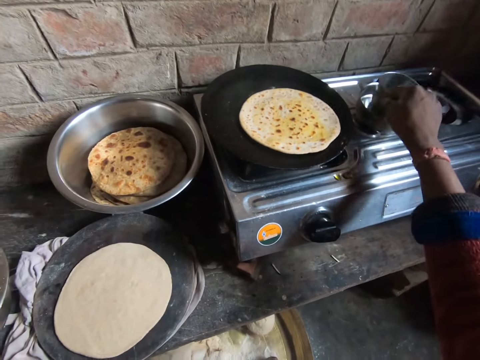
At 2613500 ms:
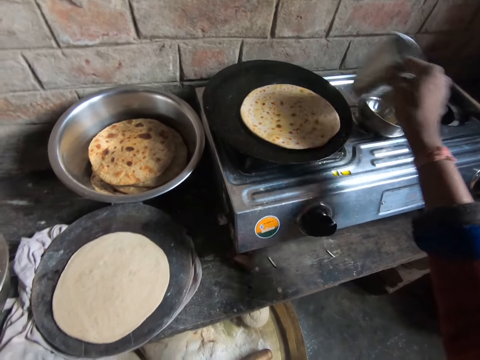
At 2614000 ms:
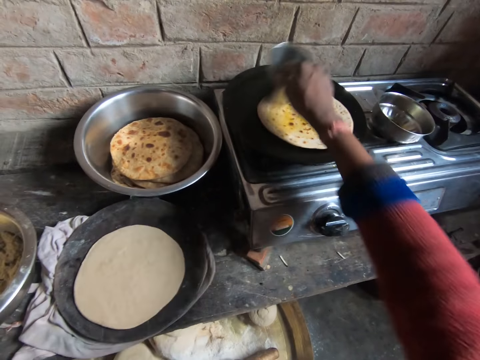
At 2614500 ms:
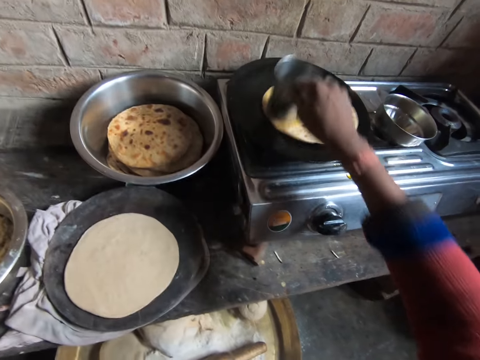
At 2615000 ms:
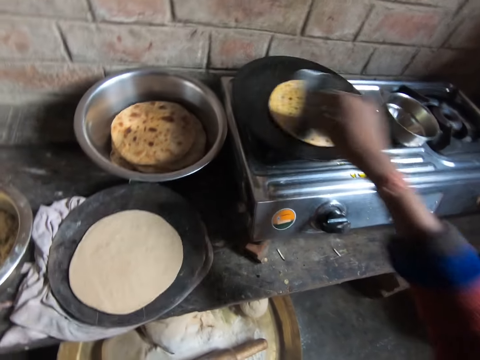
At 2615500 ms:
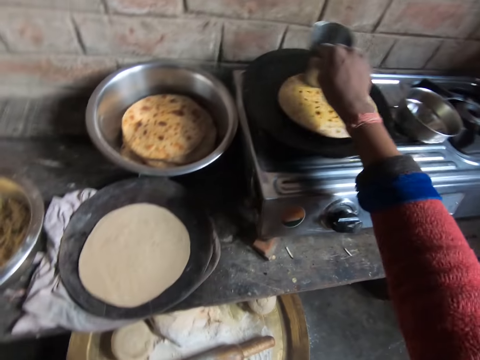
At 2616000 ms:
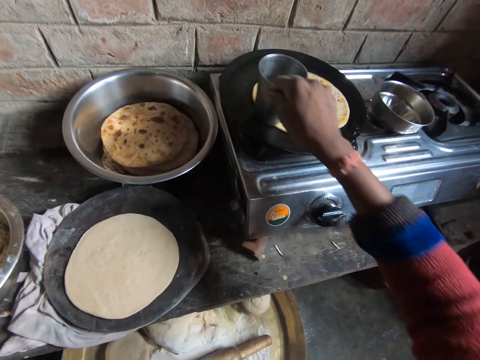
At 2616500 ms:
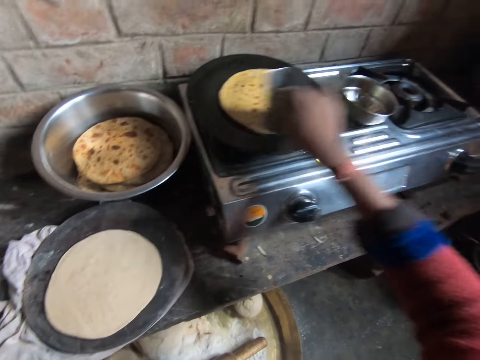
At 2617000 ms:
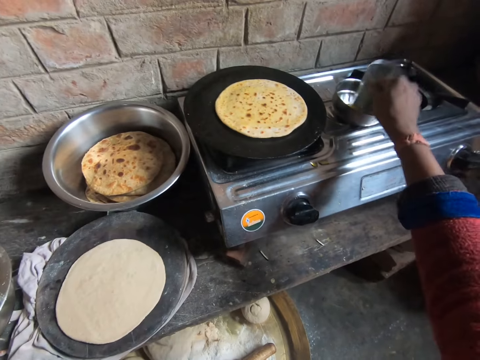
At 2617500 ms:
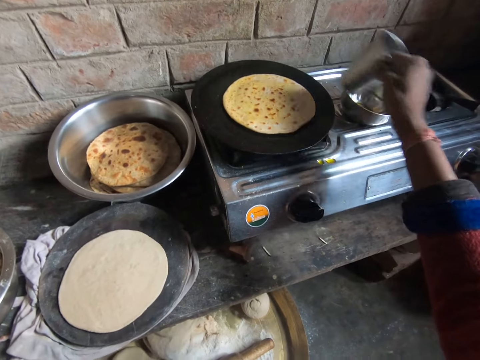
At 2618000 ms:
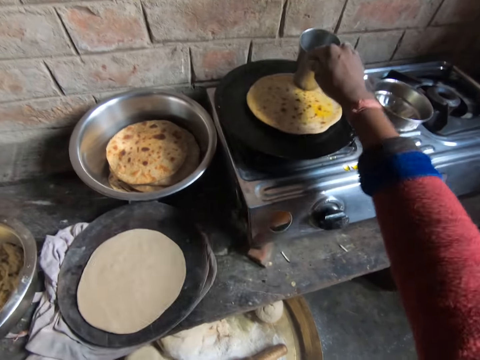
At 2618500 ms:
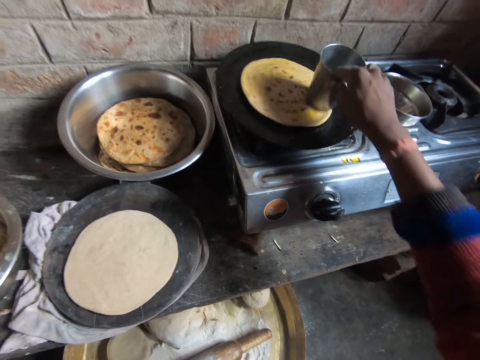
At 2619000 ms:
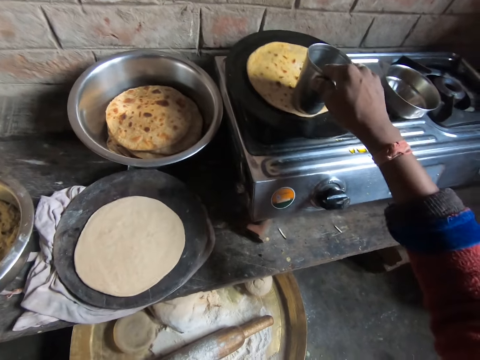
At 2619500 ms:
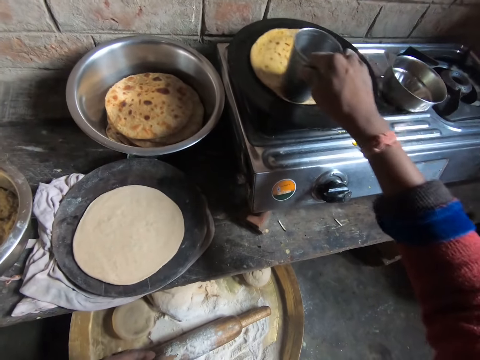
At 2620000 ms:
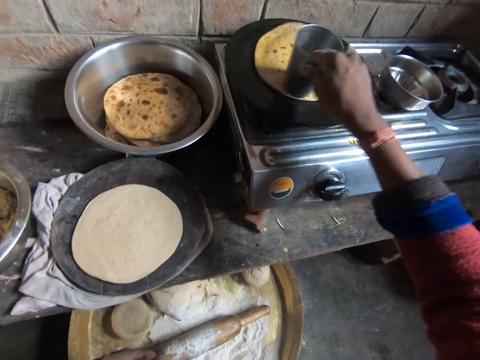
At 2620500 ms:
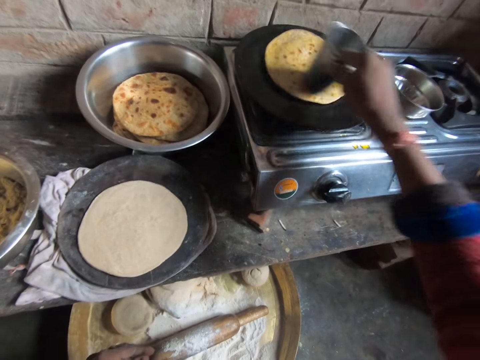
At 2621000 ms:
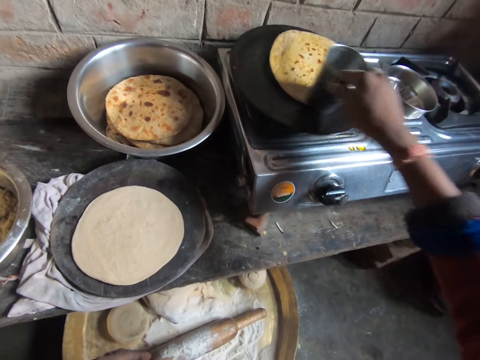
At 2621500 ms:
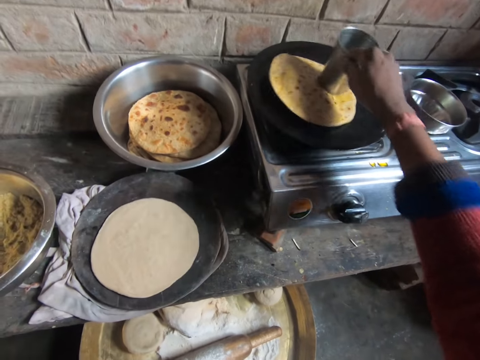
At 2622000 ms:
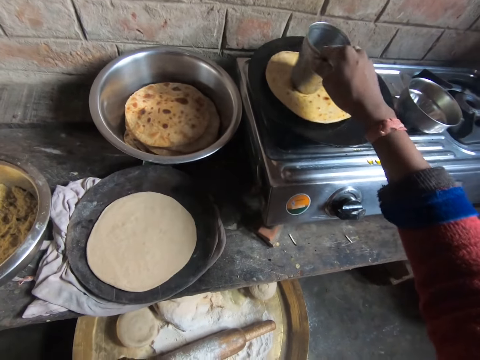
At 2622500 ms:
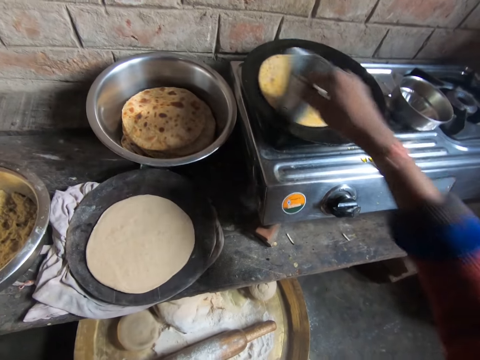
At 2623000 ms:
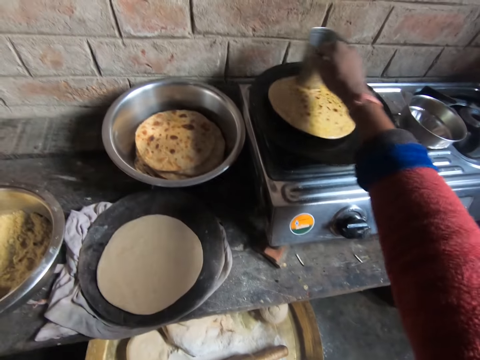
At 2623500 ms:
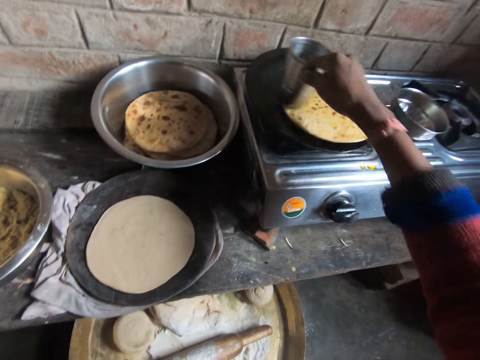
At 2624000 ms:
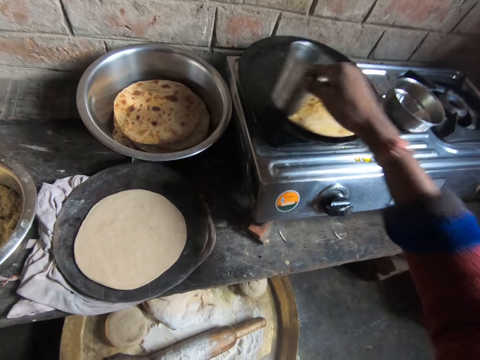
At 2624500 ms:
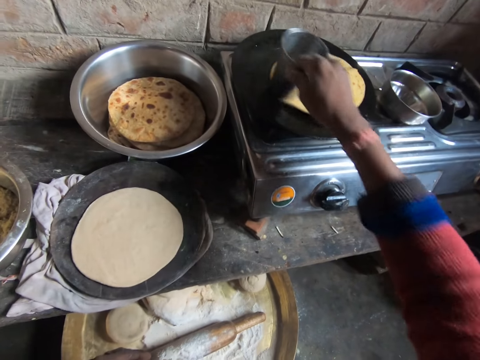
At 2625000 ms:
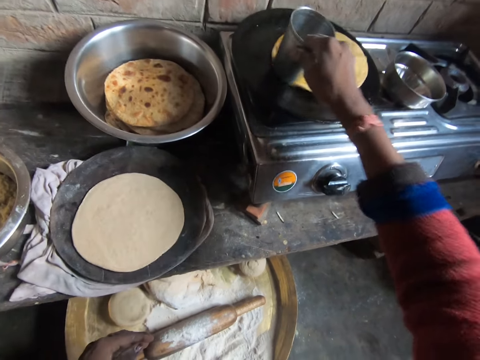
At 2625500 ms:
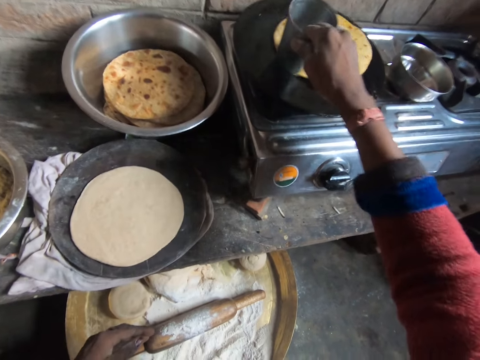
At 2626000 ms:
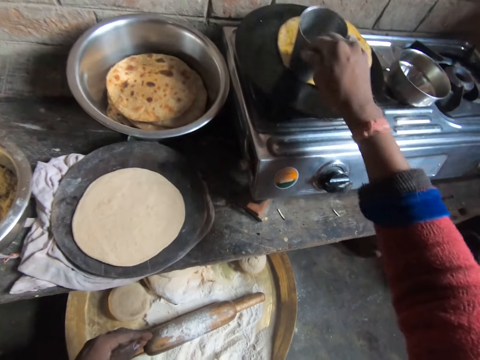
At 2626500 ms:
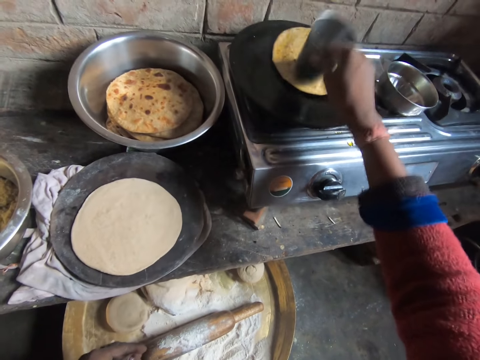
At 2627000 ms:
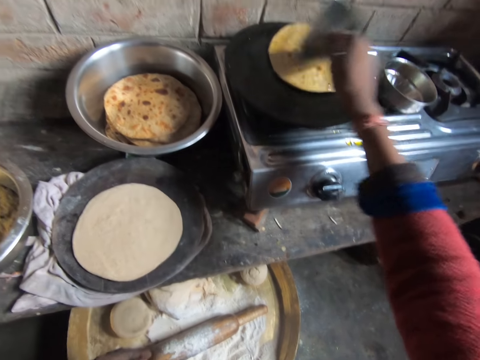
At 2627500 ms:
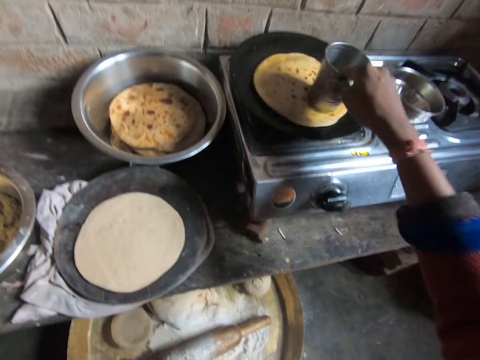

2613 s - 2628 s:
The camera wearer dips the steel cup into the bowl of oil with her right hand. She applies the oil on the pancake in the pan with the steel cup with her right hand. She dips the steel cup into the bowl of oil with her right hand. She applies the oil on the pancake in the pan with the steel cup with her right hand.

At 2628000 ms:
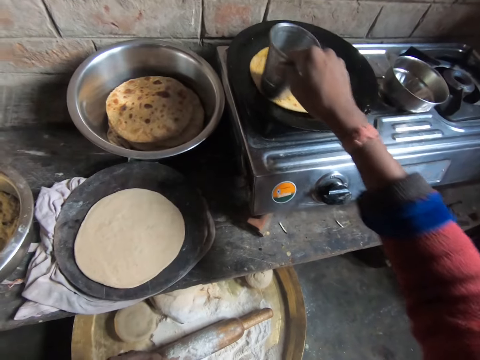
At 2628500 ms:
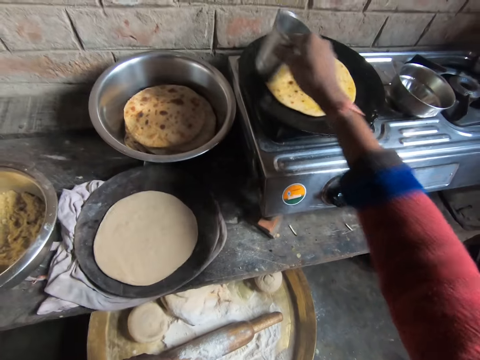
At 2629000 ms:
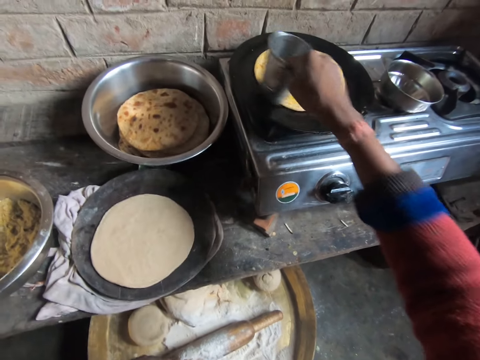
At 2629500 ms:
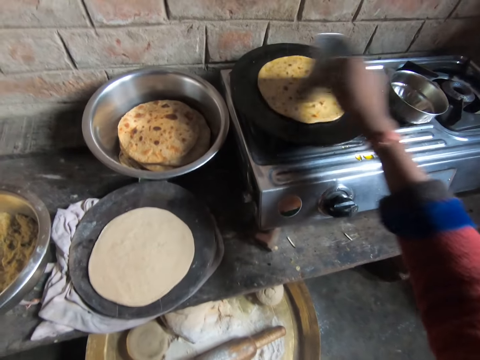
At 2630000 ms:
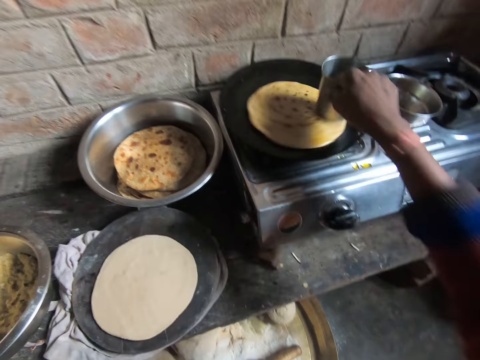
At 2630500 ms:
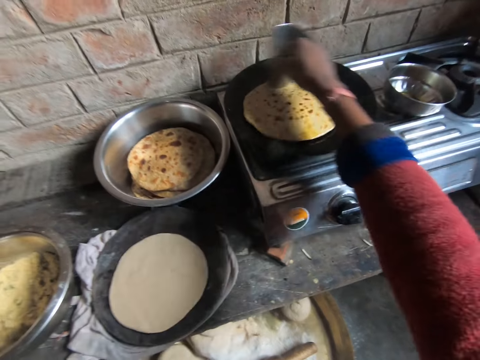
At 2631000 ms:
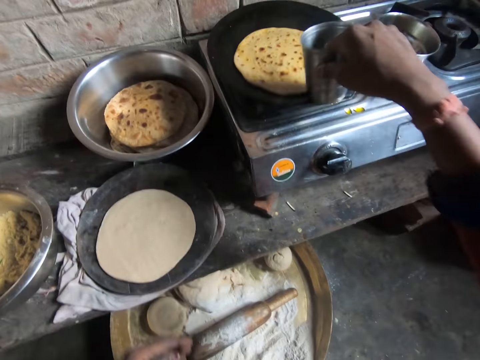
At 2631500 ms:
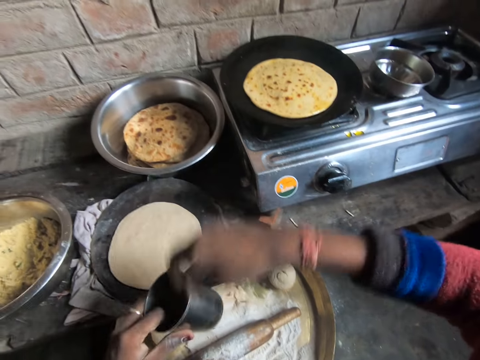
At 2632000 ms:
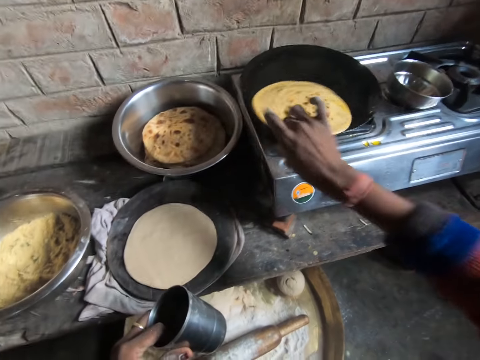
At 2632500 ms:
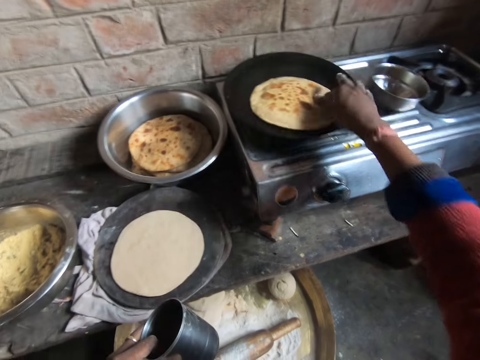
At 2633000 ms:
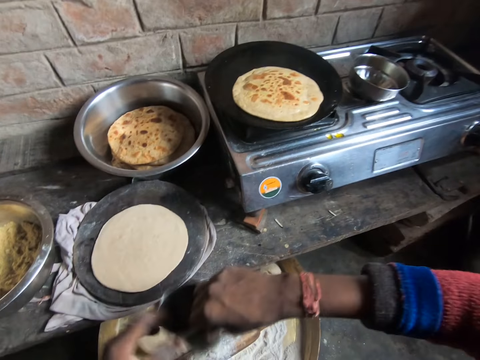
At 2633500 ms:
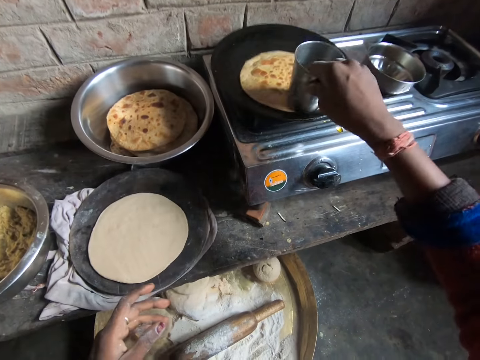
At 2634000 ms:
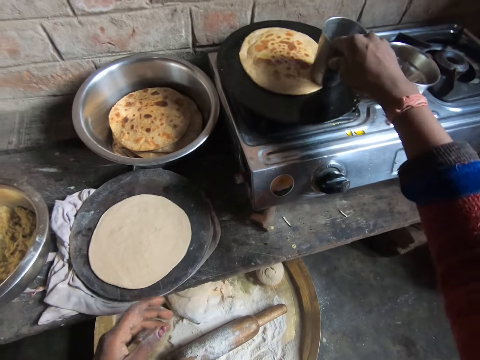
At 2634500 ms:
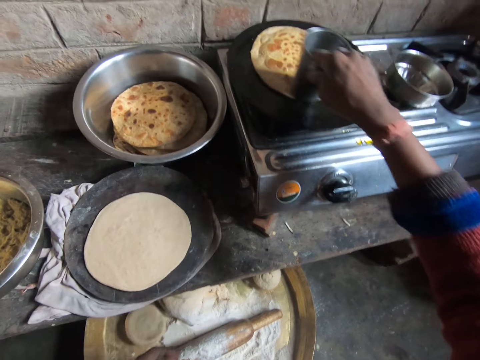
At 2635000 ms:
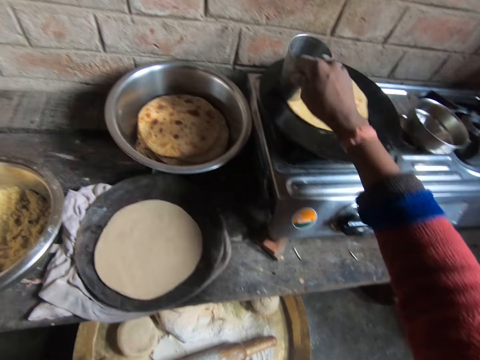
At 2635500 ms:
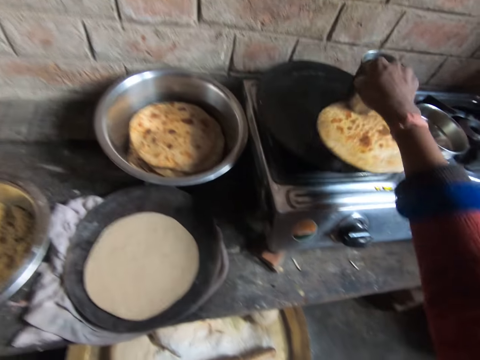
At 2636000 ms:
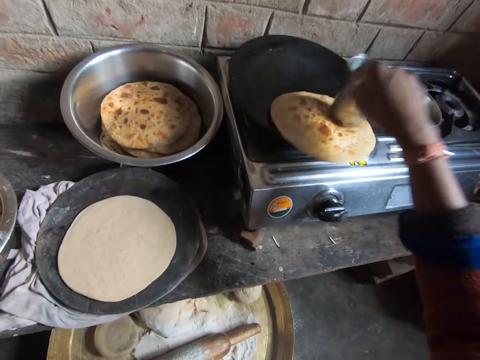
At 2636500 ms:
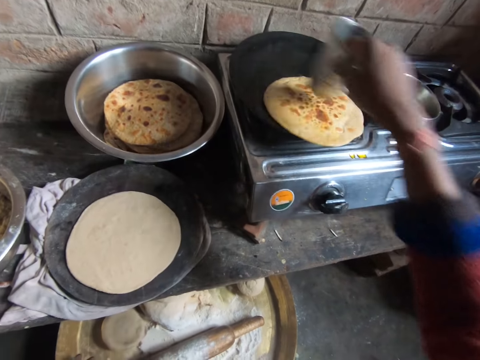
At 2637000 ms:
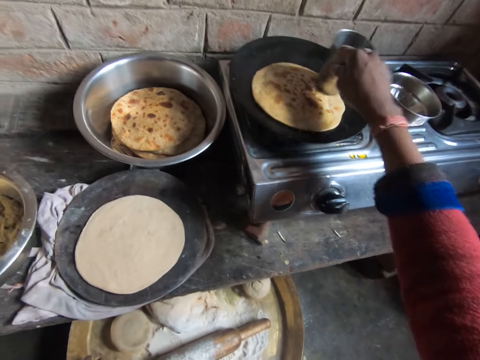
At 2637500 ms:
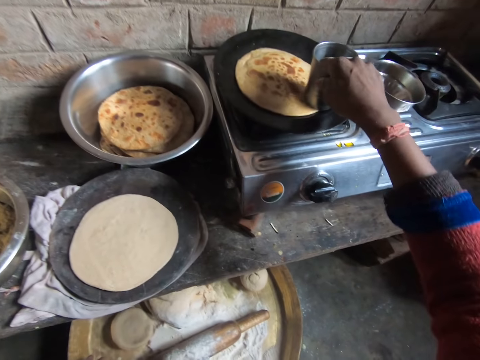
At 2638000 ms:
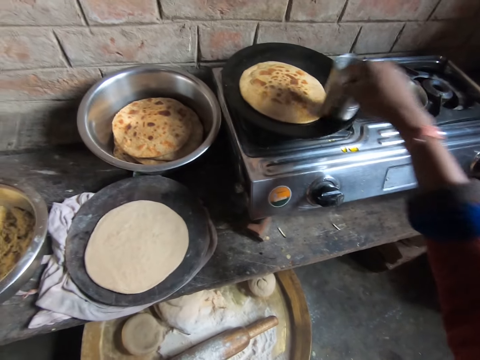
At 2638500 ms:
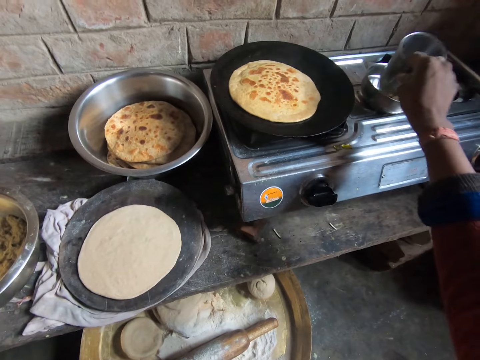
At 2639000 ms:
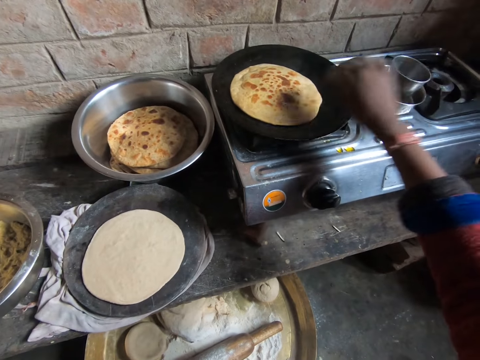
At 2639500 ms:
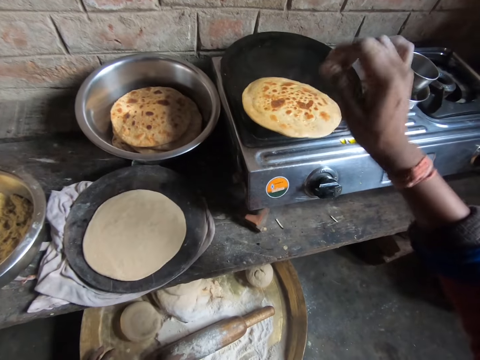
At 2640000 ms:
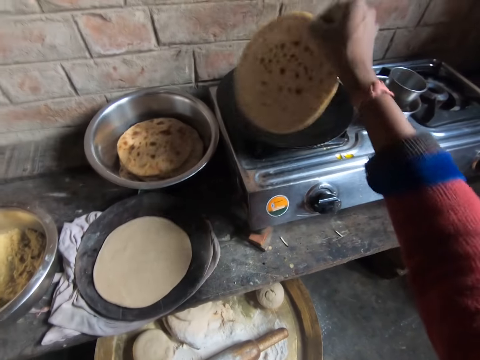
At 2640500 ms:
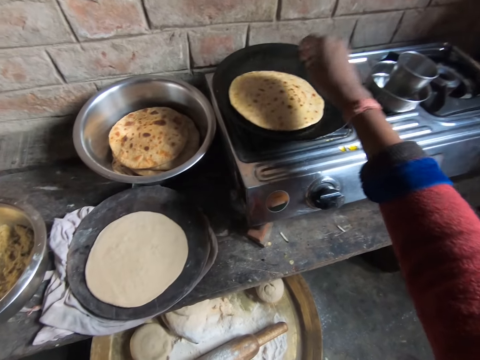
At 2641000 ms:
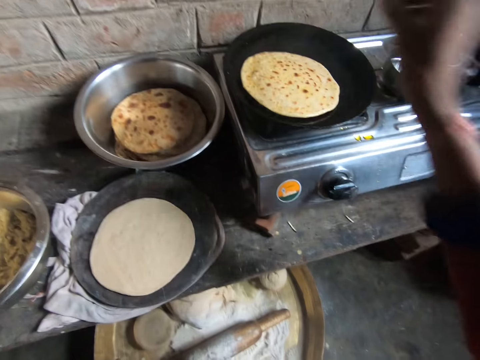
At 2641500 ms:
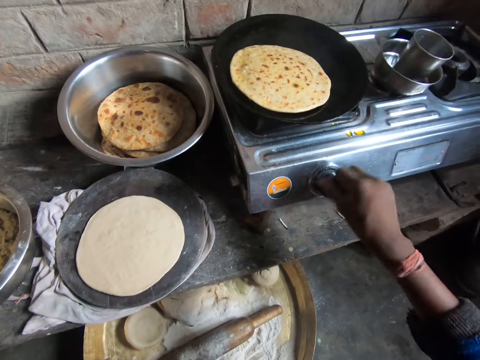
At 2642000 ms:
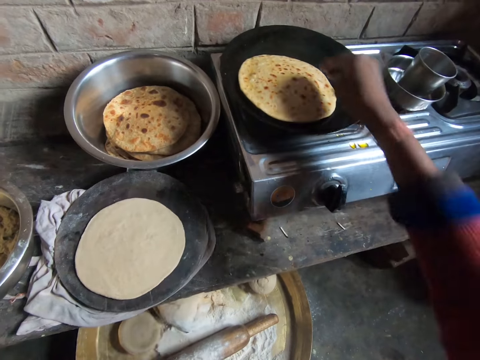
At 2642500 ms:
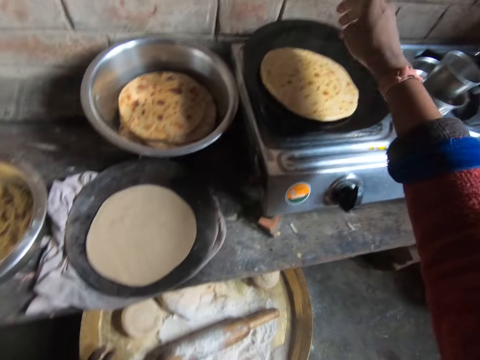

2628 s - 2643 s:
The camera wearer passes the steel cup or pint cup to her left hand. She turns over the pancake or flat bread in the pan with her right hand. She applies the oil on the pancake in the pan with the steel cup with her right hand. She moves the flat bread with the pint cup. She places the steel cup in the bowl containing oil by her right with her right hand. She turns the pancake in the pan with her right hand. She touches the pancake in the pan with her right hand. She turns the gas cooker knob with her right hand.
